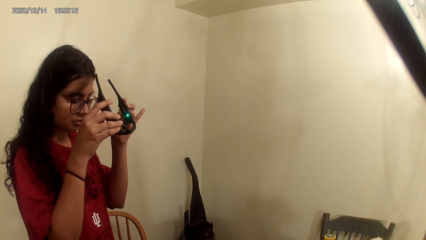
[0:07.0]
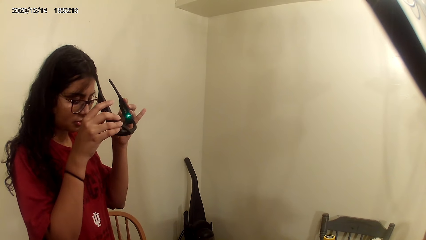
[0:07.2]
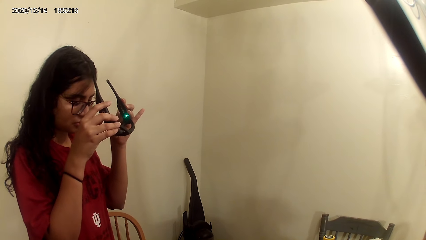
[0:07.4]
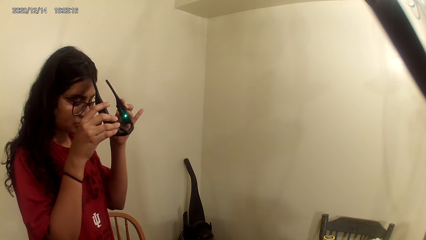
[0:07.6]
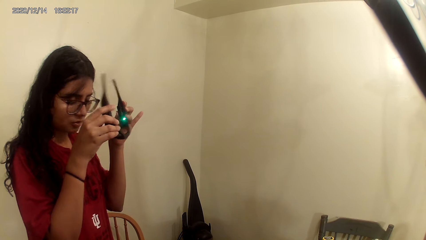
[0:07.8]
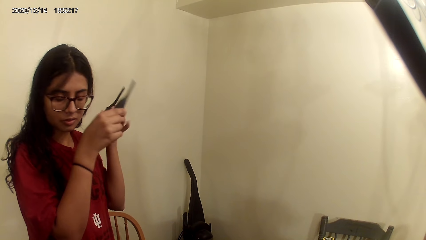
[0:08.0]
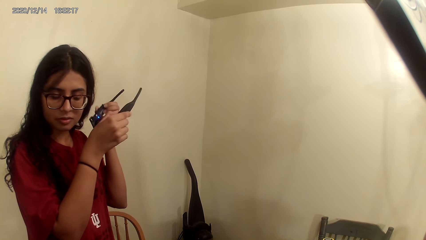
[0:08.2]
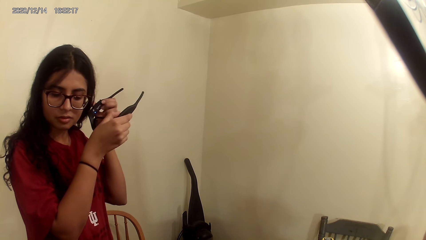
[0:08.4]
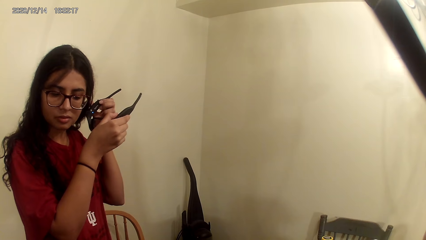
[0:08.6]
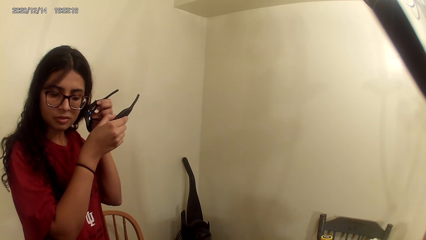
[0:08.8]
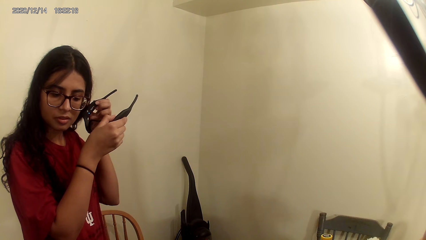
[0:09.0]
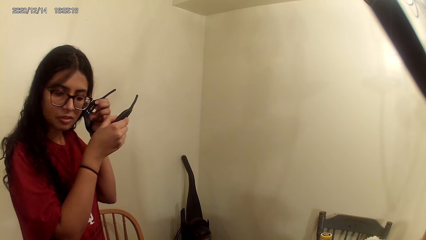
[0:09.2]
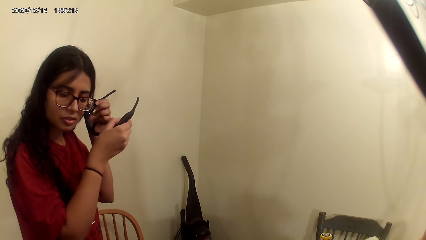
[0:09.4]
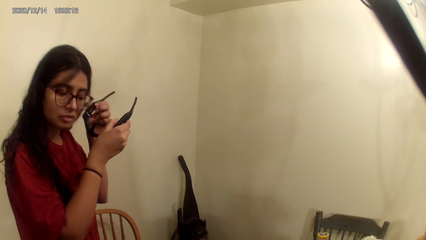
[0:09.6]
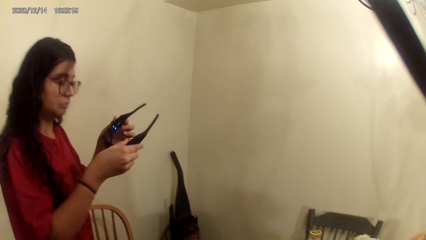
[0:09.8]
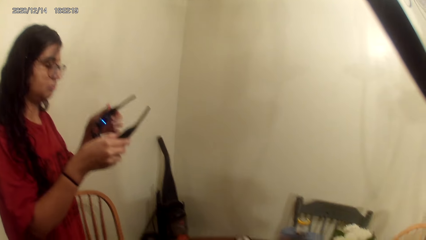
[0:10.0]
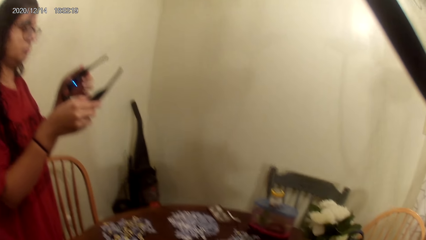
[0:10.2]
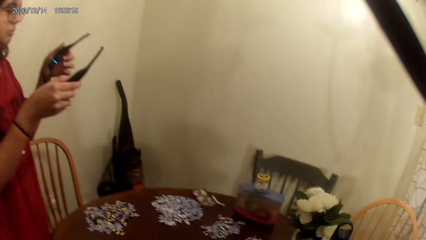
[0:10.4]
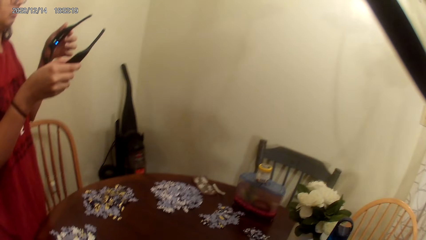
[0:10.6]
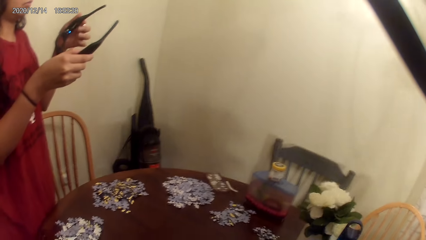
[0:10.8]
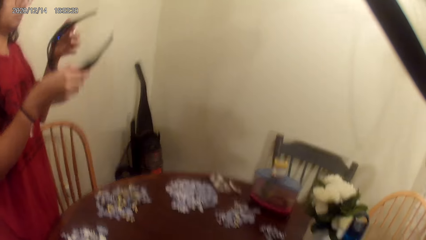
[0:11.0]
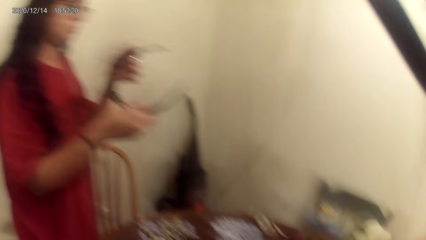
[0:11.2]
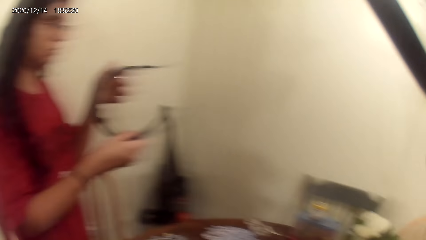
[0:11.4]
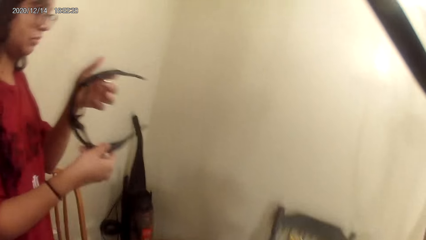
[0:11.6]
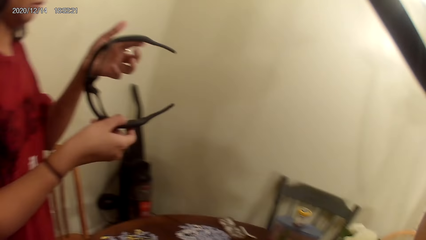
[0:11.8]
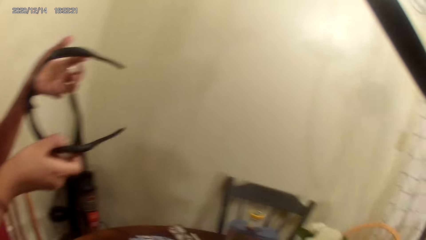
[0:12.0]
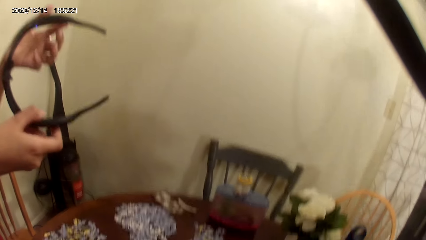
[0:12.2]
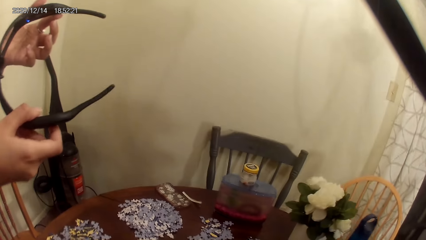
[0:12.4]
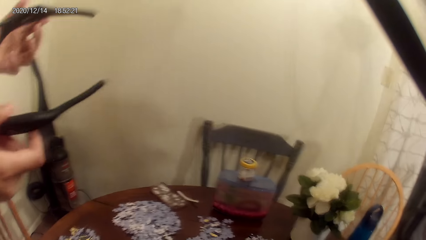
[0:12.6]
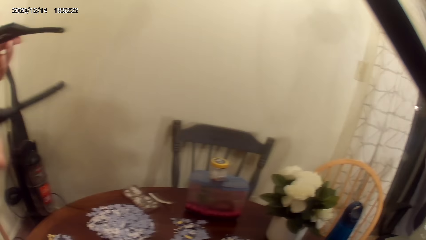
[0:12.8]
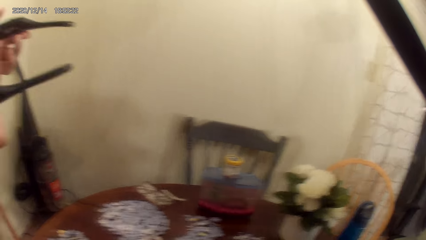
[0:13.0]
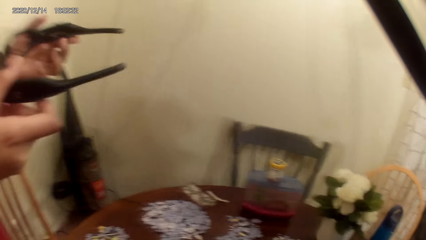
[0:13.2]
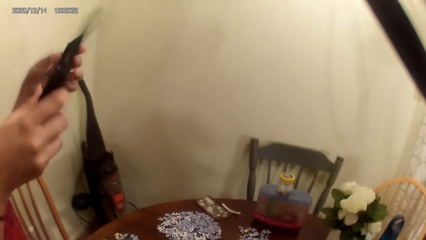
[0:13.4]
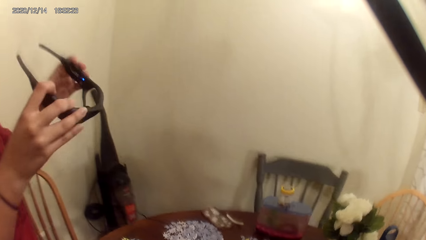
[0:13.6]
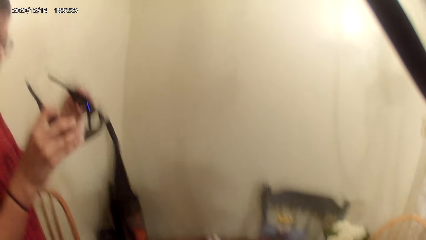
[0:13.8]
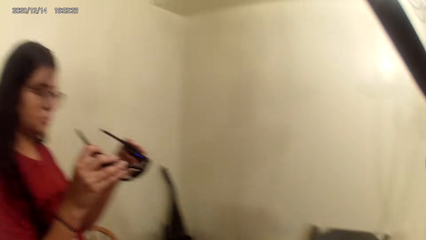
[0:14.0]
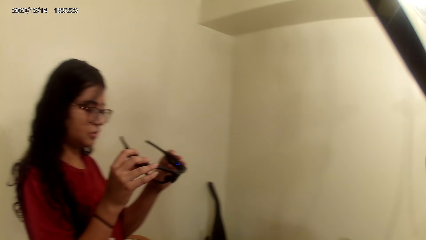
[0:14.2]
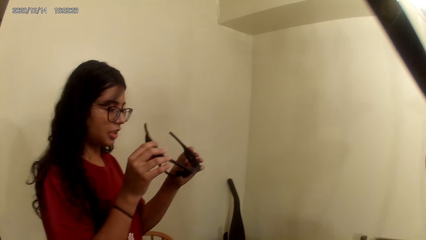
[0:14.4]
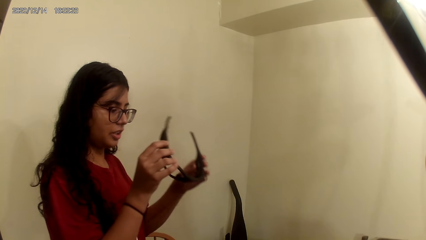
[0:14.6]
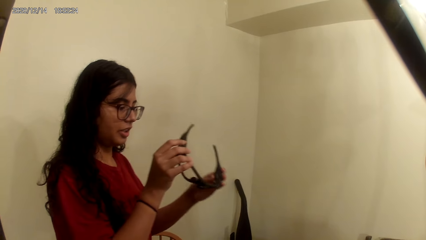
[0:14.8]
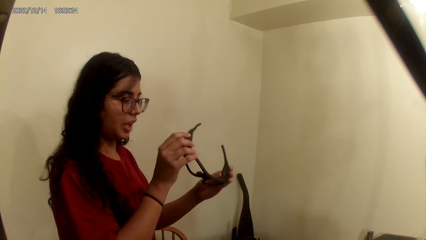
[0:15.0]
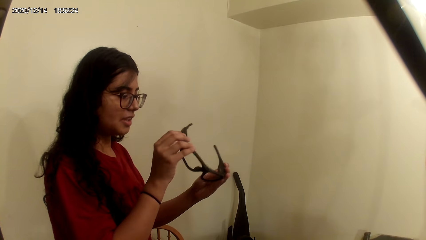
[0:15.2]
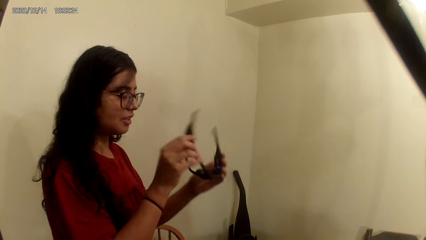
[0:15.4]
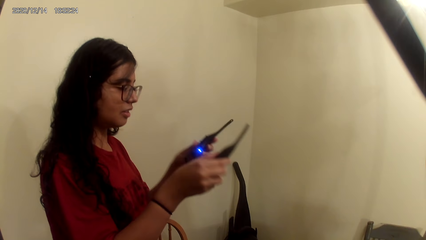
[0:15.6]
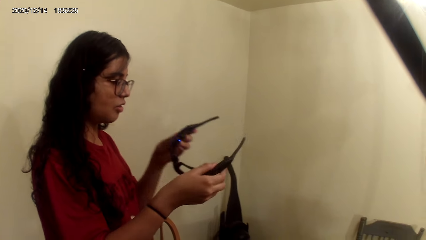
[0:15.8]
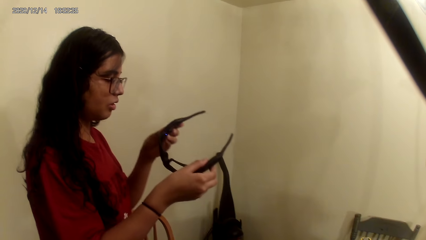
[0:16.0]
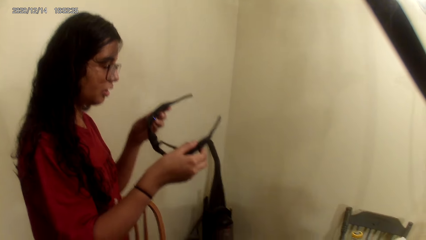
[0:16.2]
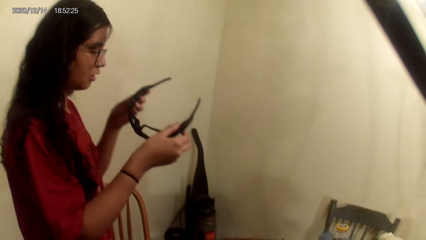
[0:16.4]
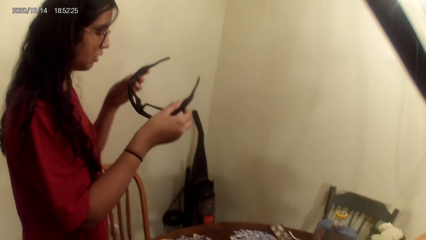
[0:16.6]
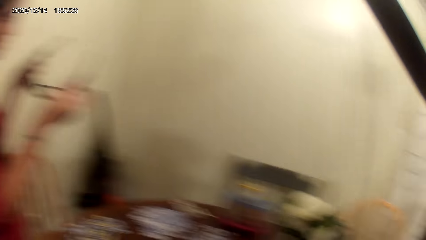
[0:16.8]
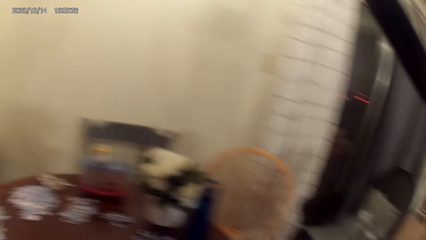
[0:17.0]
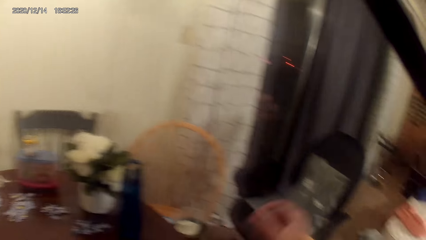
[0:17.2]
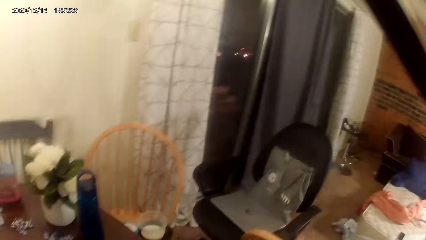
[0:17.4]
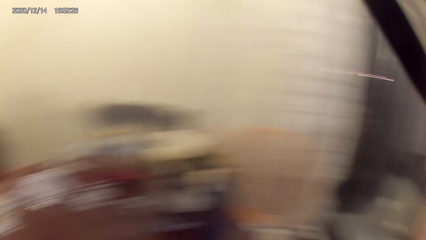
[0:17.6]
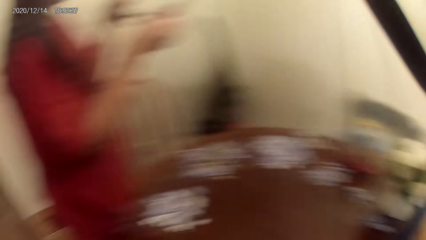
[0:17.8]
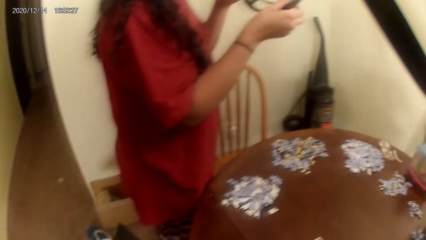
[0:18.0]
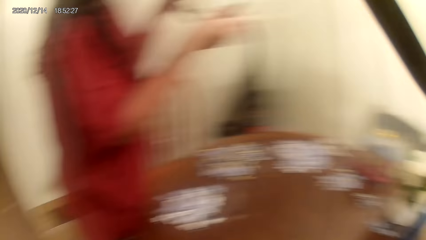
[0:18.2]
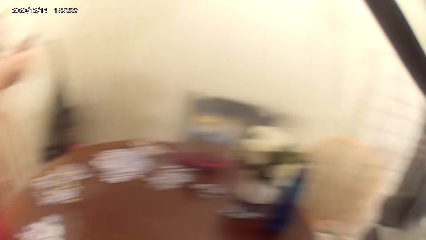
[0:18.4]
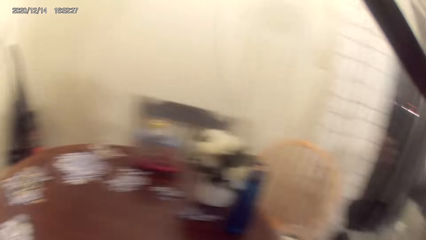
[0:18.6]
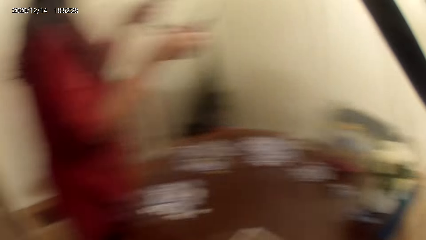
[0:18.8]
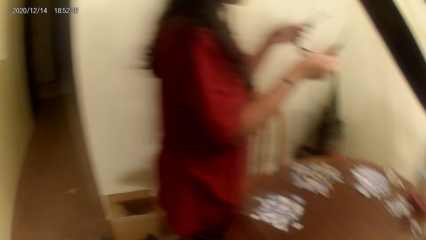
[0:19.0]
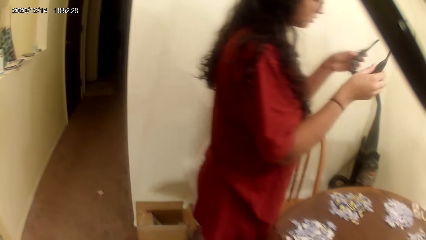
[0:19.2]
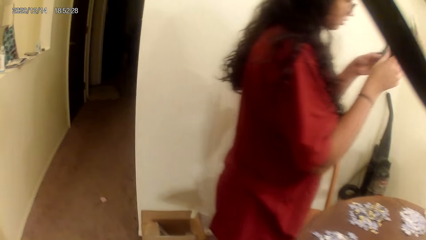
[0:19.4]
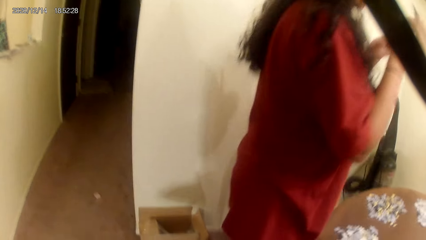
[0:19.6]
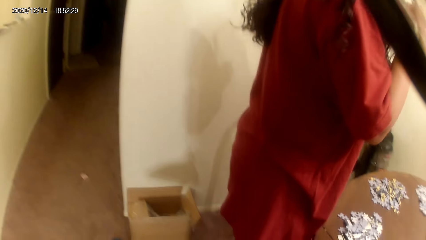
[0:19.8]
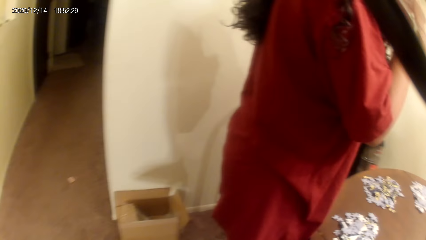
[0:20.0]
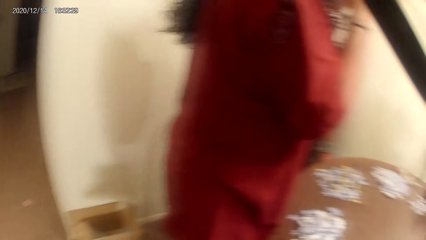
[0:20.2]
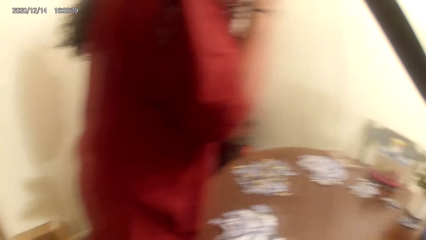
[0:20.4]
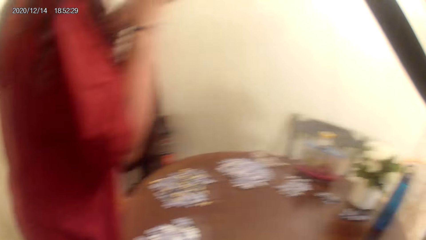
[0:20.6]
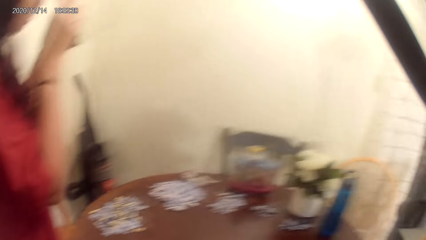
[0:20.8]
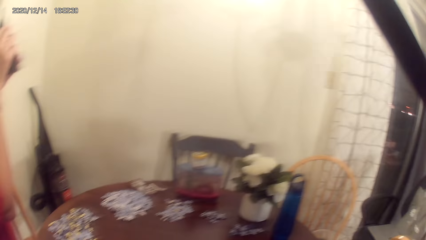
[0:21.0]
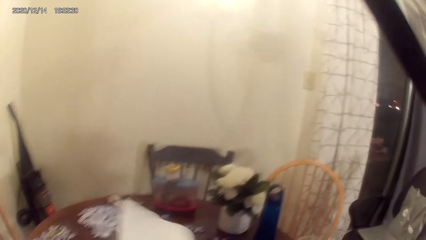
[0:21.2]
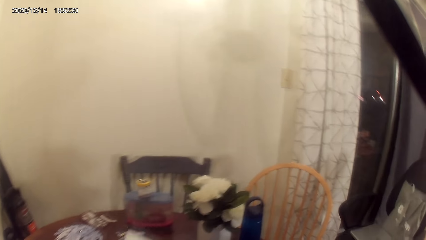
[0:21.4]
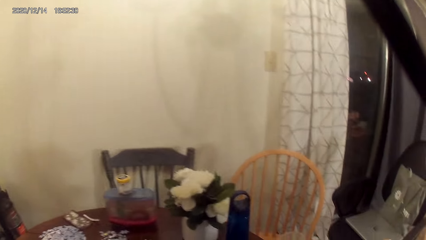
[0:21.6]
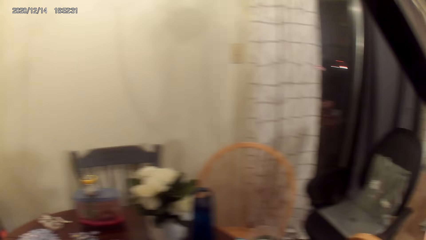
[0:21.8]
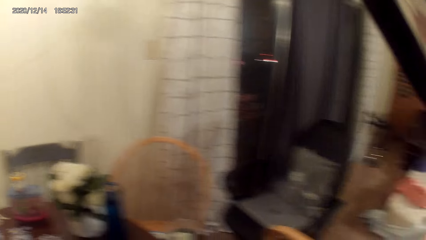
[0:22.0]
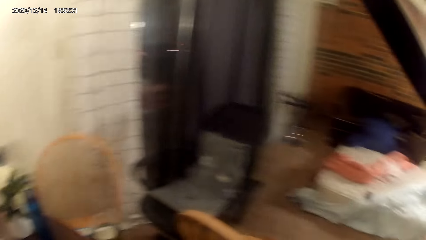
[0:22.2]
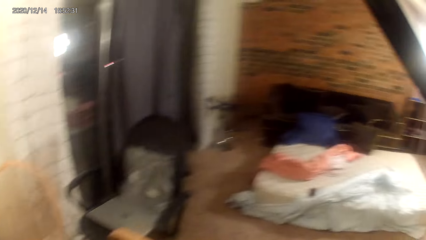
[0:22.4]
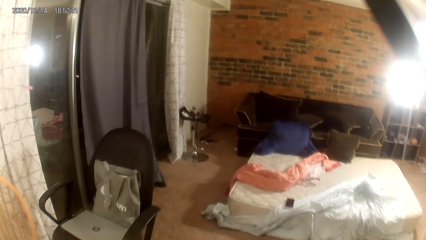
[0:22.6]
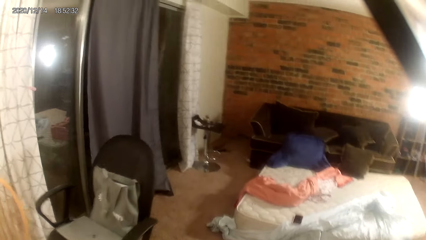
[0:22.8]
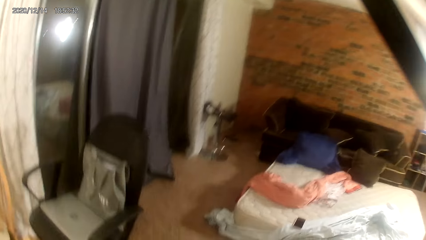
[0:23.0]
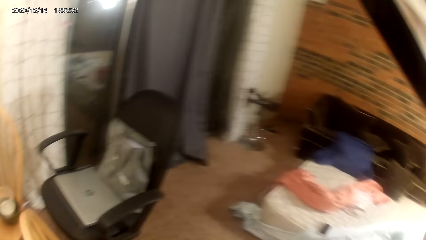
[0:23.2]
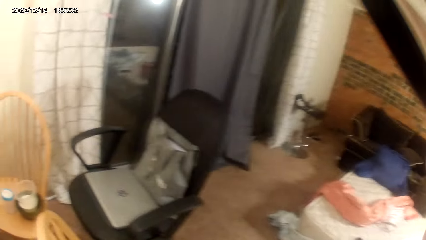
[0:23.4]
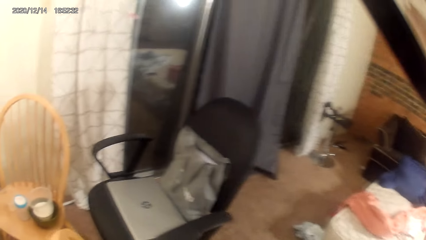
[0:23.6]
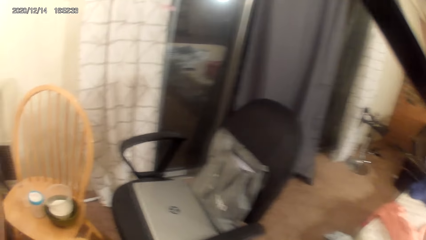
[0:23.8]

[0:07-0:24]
A person hears a sound from black smart bluetooth sunglasses. The person talks. The camera wearer looks around the house. They talk to the person.
